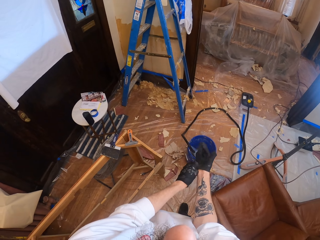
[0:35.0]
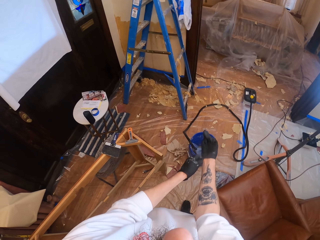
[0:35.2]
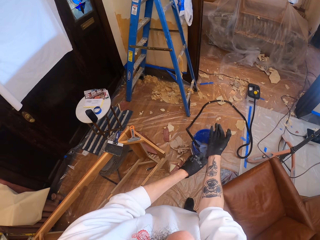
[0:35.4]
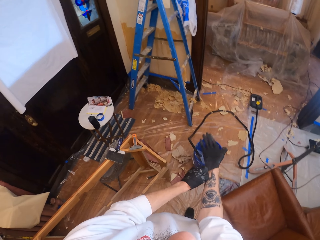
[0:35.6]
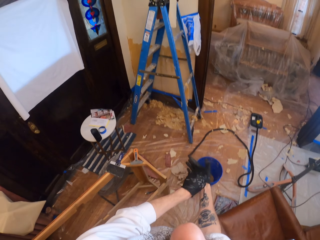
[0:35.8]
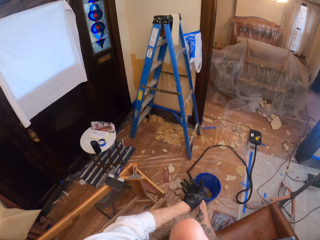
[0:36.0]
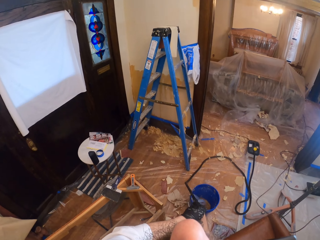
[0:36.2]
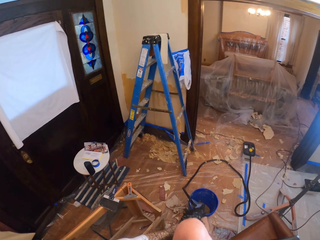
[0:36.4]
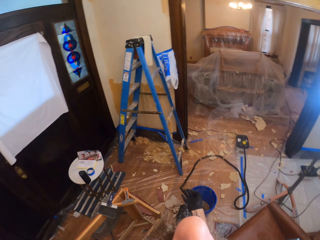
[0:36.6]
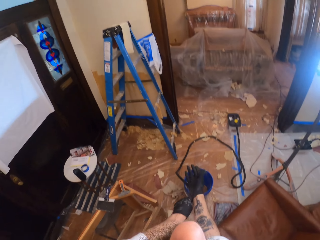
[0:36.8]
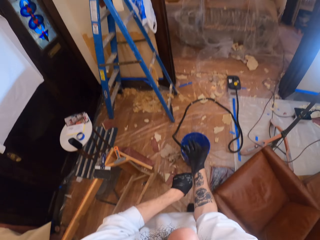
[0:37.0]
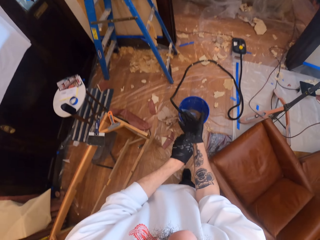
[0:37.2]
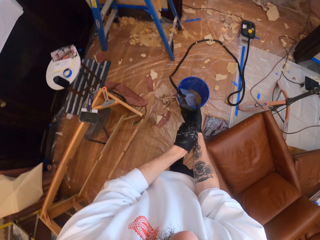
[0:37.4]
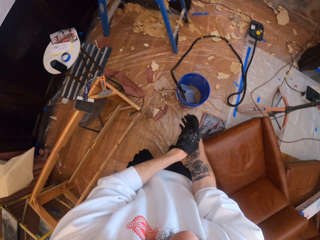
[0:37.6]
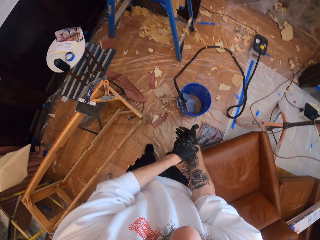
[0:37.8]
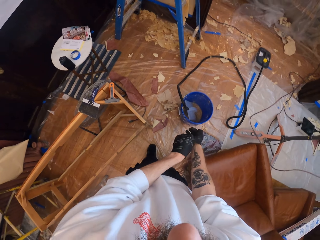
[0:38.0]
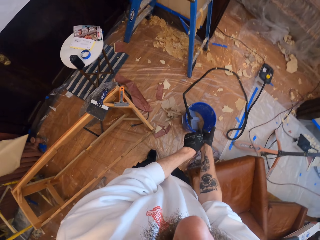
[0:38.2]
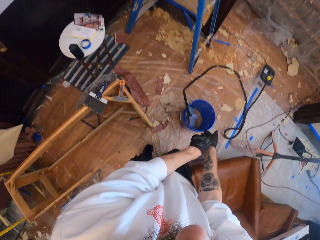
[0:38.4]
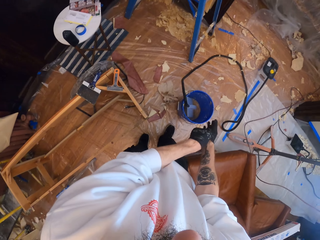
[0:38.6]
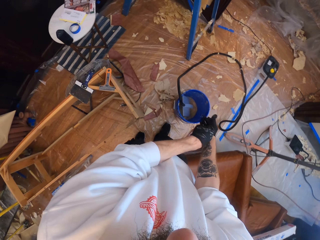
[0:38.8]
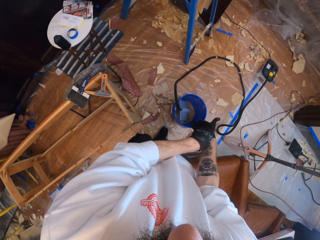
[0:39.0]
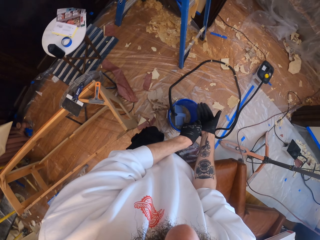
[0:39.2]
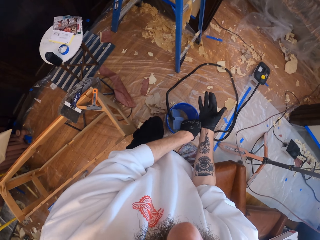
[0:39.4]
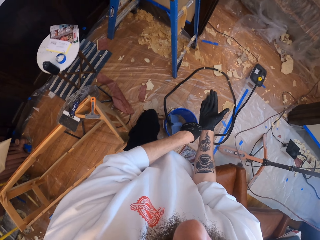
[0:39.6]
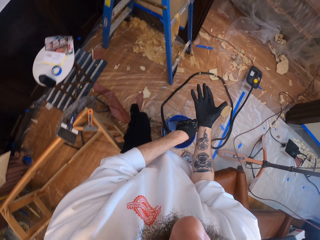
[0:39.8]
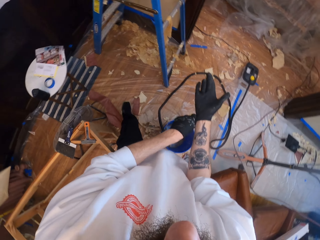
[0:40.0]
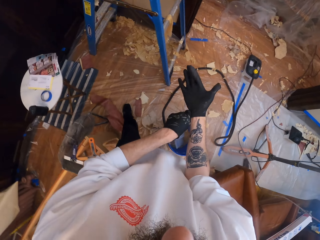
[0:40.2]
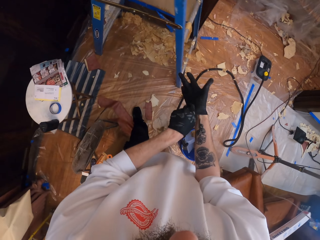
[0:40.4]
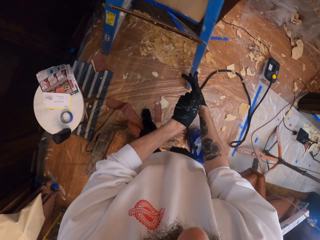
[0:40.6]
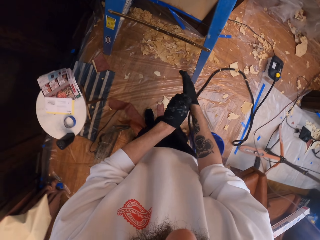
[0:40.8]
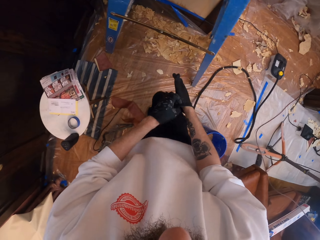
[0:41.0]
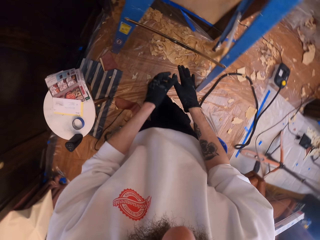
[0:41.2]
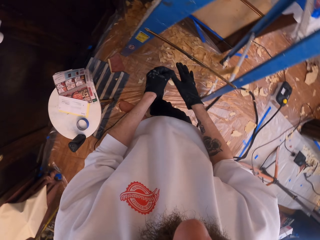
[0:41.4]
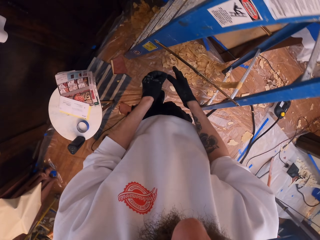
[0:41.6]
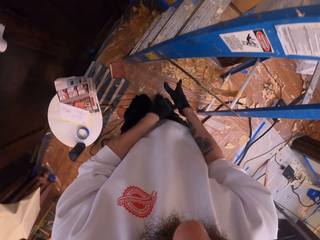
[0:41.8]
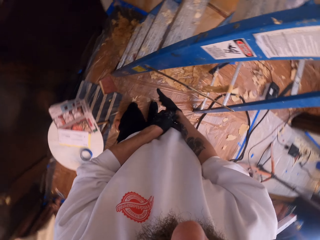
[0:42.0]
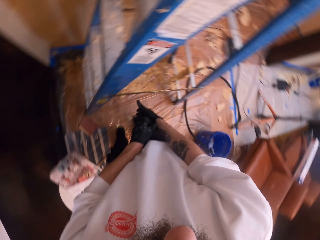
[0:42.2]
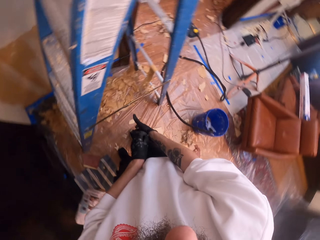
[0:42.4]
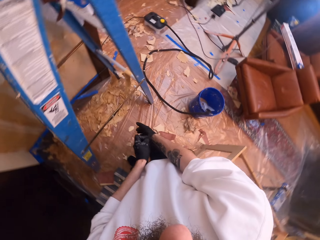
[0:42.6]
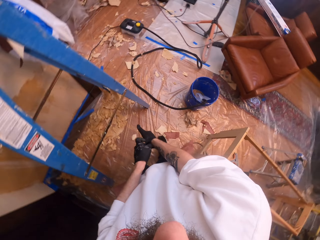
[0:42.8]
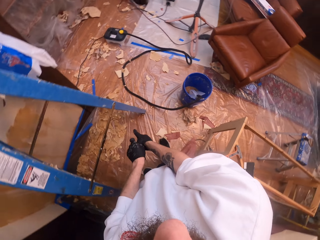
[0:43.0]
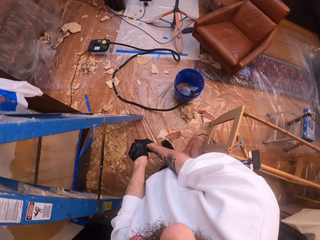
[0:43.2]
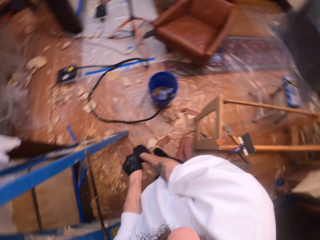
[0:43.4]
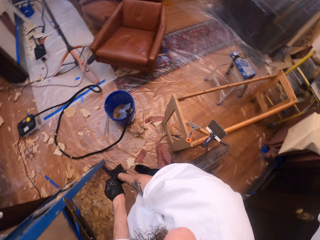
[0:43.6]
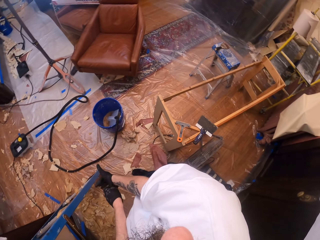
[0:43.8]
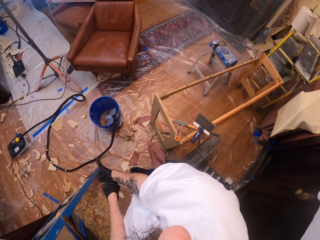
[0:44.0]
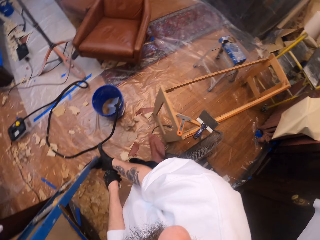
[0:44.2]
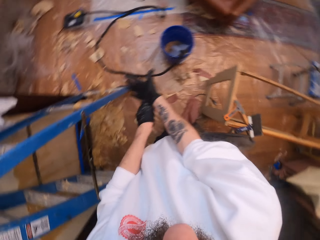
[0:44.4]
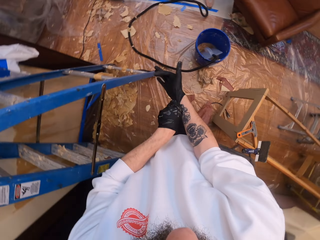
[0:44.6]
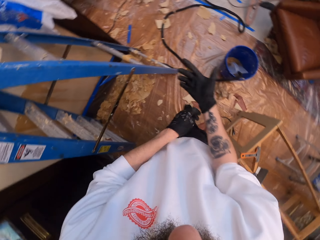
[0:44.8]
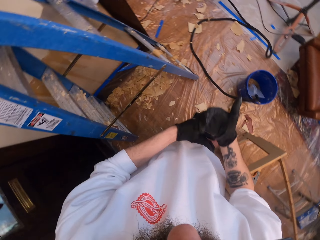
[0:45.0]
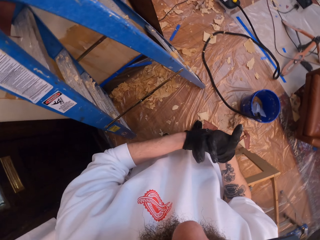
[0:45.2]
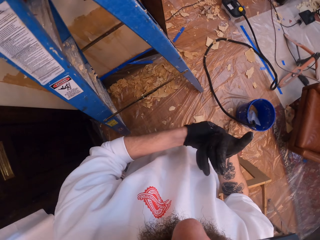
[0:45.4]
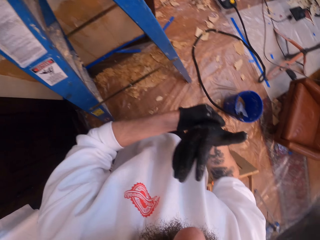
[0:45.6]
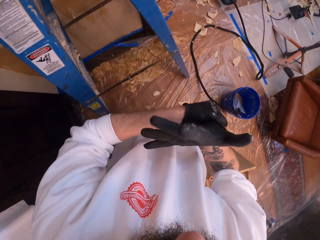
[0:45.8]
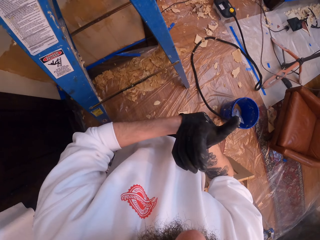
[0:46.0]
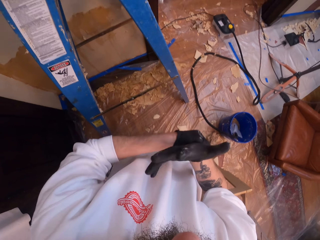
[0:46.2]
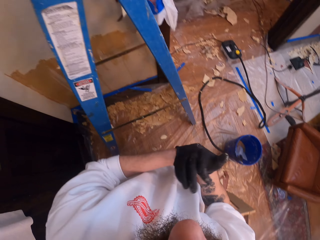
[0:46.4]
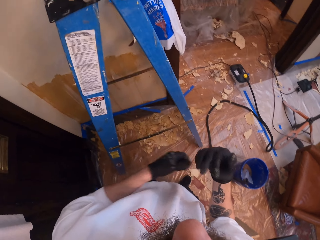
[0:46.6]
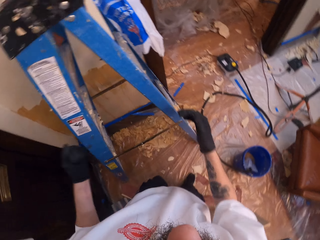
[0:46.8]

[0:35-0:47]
The camera wearer walks around the room. They pull both gloves.

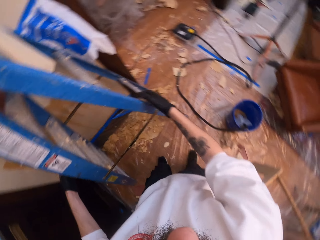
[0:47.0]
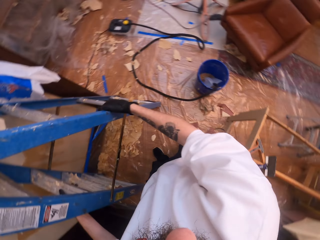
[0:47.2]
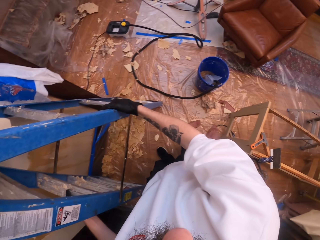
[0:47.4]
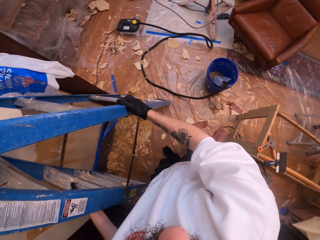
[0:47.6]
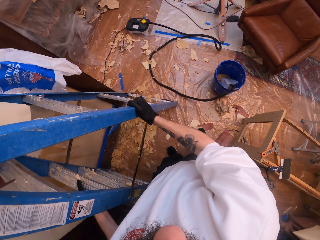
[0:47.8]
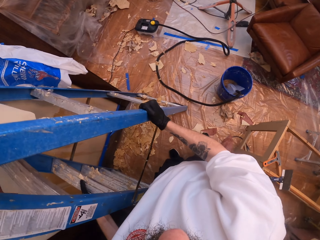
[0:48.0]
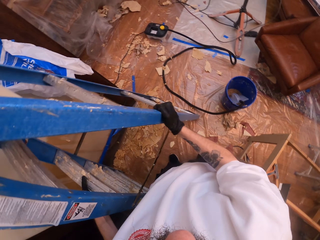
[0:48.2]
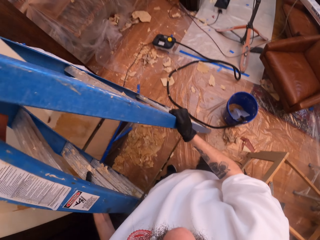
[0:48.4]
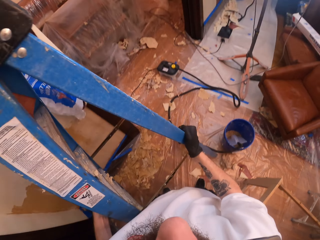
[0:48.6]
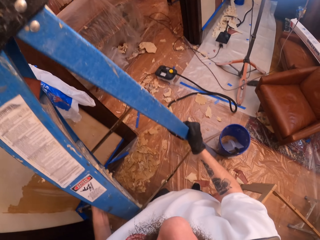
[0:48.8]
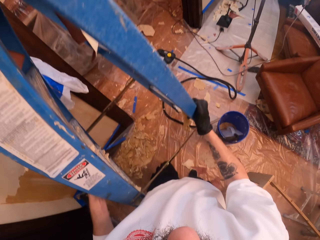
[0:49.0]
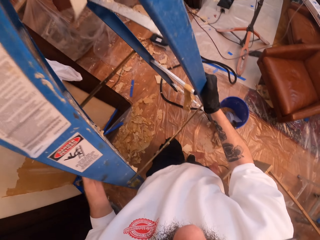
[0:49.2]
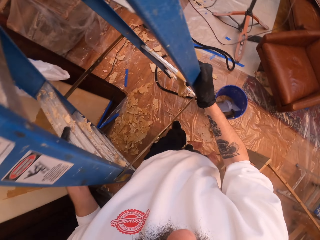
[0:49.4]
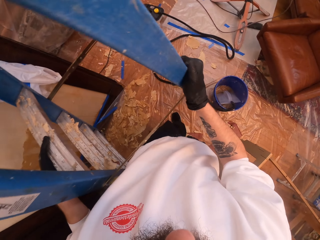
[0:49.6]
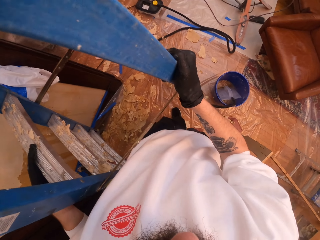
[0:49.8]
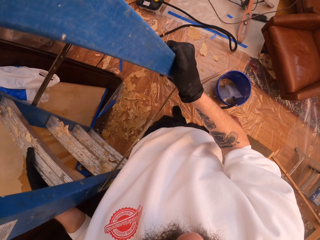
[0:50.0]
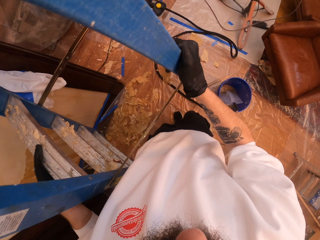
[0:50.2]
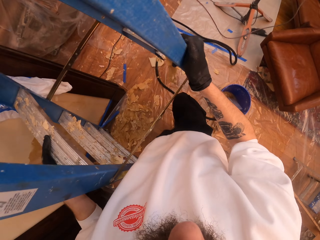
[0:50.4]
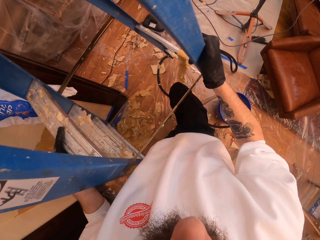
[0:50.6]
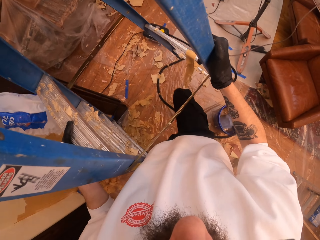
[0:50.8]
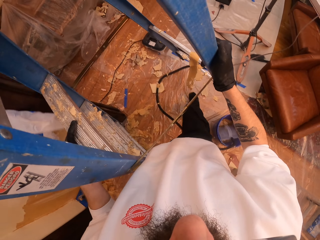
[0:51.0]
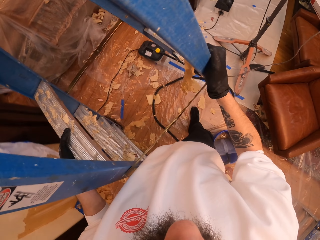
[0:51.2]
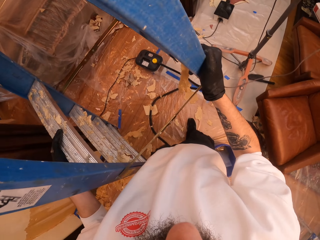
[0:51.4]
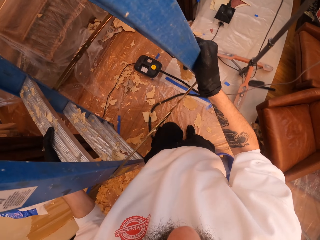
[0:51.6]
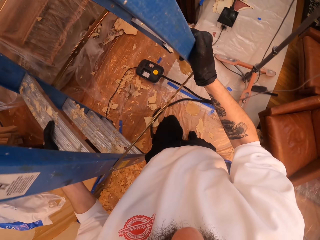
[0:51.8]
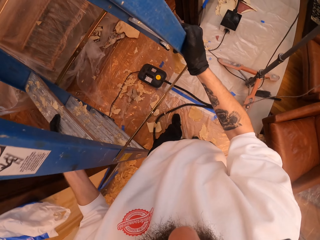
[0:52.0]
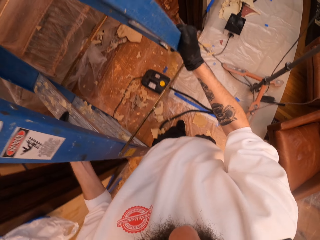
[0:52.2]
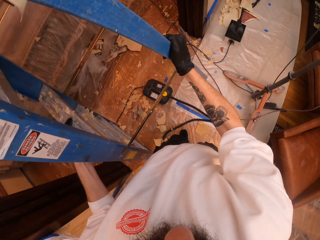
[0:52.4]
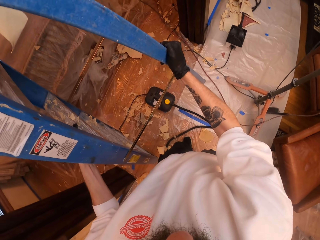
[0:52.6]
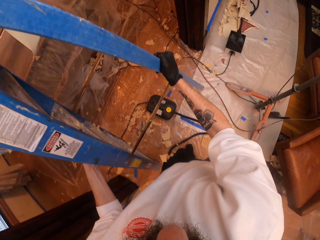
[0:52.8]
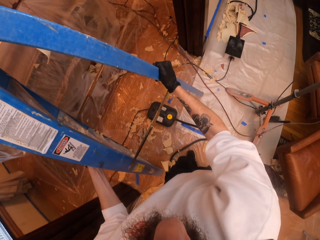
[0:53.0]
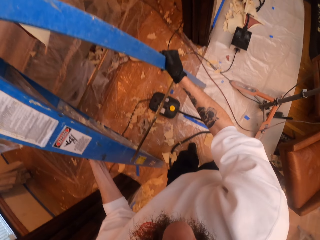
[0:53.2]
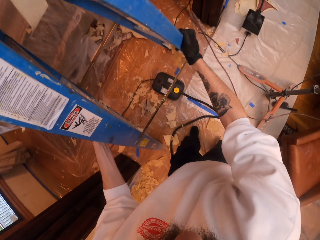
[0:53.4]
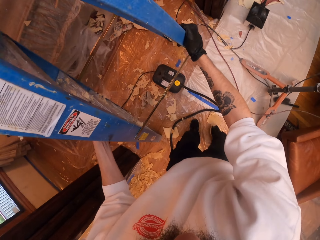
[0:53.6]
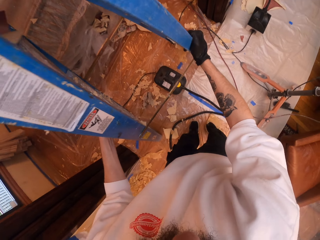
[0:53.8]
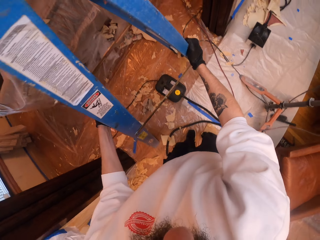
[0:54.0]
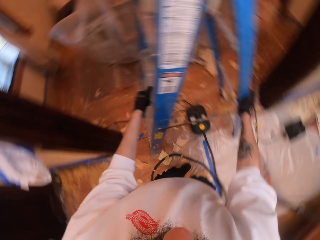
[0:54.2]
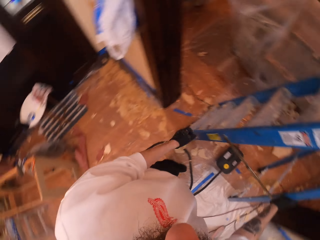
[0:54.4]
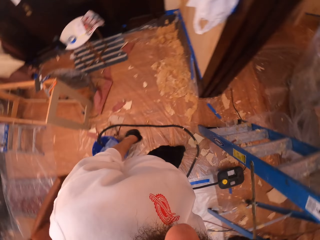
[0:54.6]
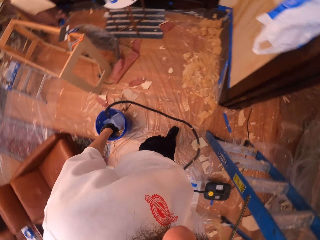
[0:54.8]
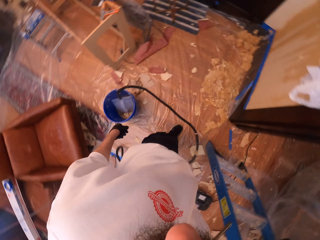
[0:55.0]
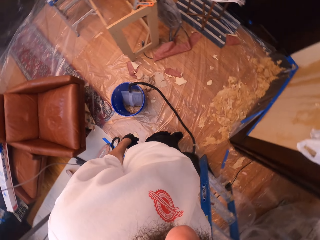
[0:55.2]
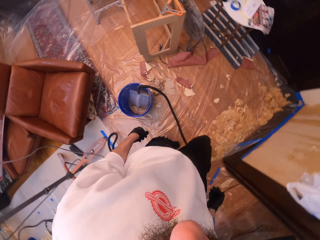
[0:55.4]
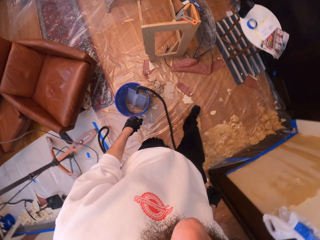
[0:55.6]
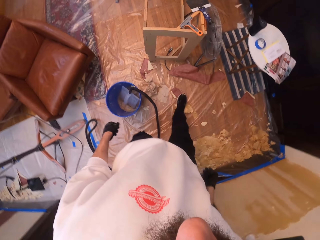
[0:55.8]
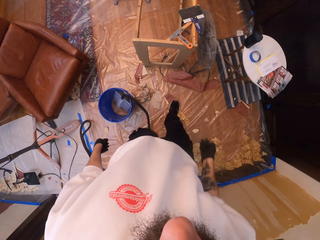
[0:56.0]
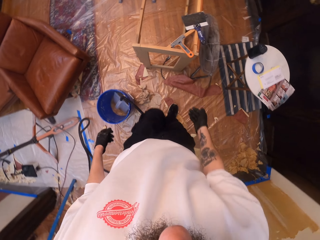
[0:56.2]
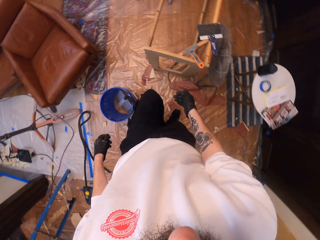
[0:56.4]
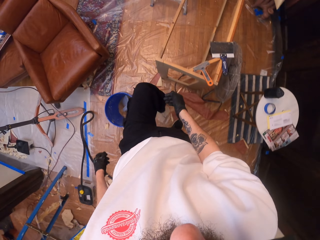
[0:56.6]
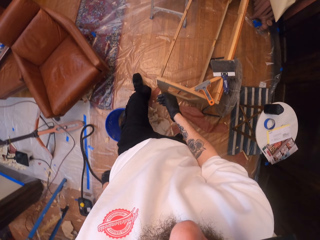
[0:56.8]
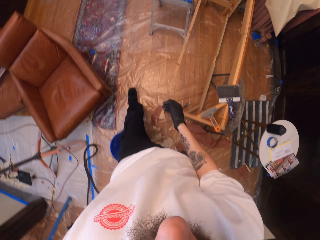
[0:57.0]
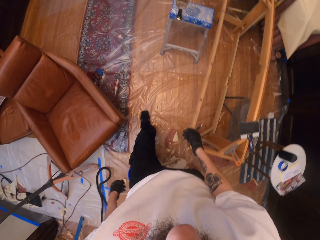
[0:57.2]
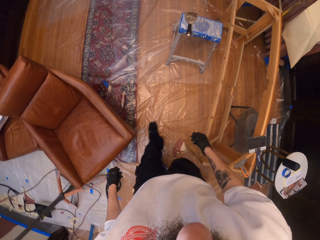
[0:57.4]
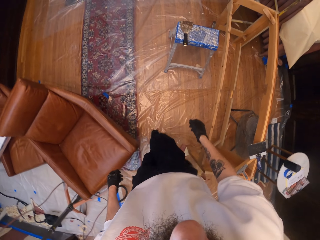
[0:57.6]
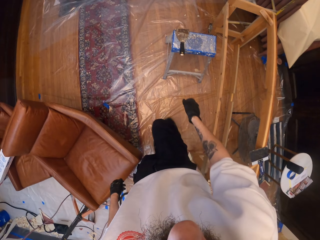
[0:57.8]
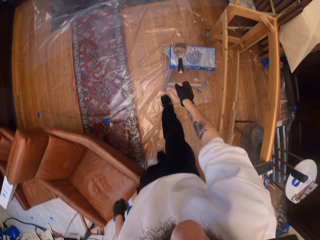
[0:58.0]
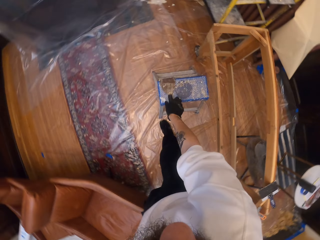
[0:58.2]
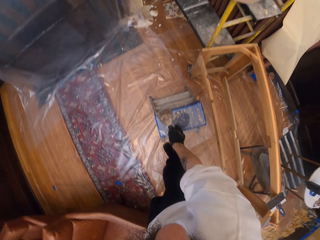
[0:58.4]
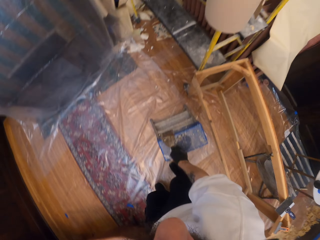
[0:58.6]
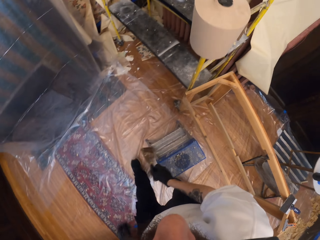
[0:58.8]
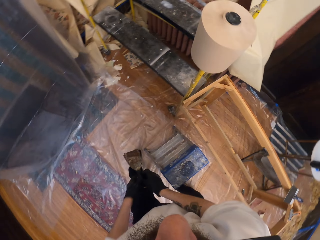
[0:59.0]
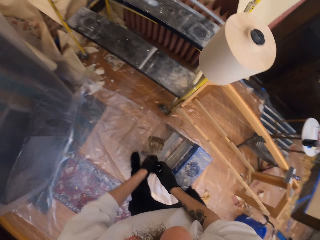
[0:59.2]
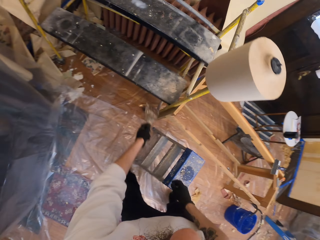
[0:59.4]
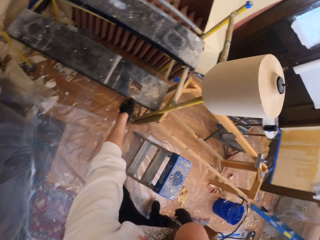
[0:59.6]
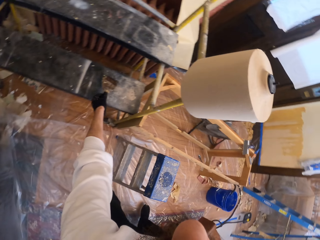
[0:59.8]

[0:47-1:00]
The camera wearer moves the ladder. He holds the ladder, lifts the ladder, walks, and places the ladder on the other side. He turns. He walks around the room. He picks up a hand scraper. He transfers the scraper to his left hand.
